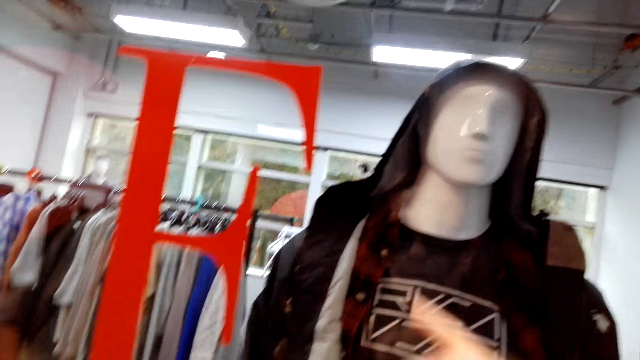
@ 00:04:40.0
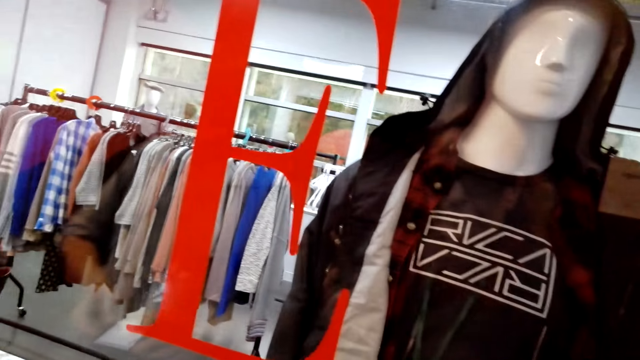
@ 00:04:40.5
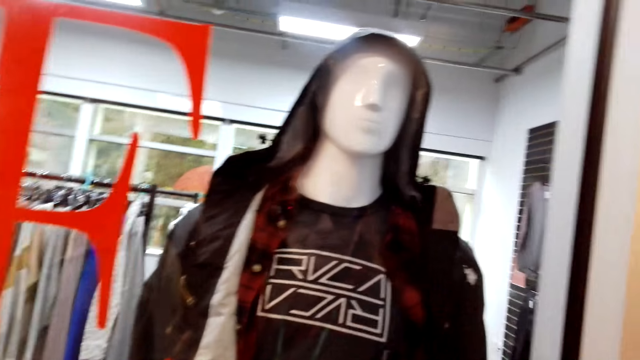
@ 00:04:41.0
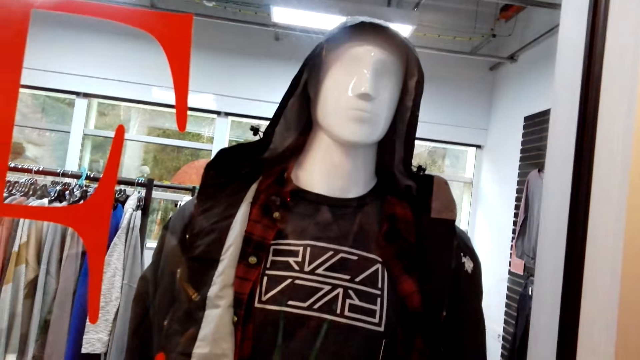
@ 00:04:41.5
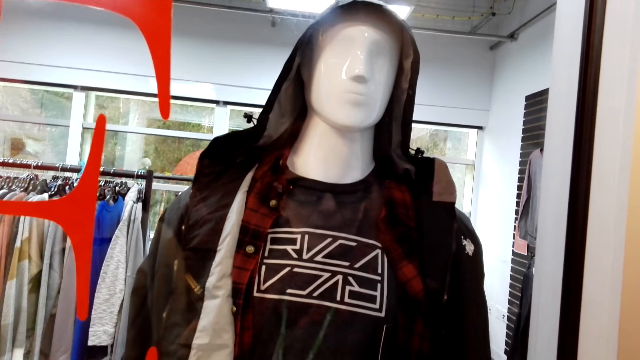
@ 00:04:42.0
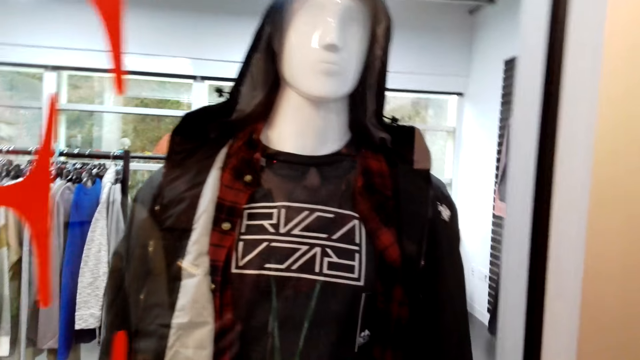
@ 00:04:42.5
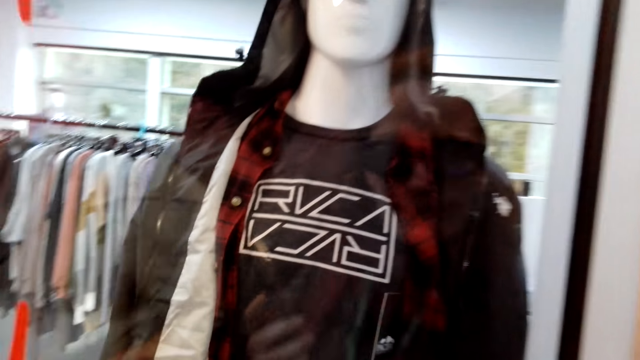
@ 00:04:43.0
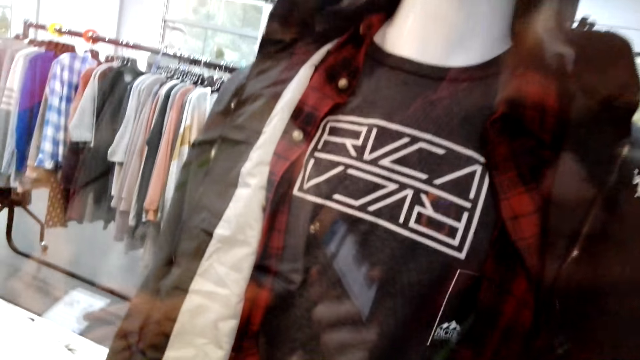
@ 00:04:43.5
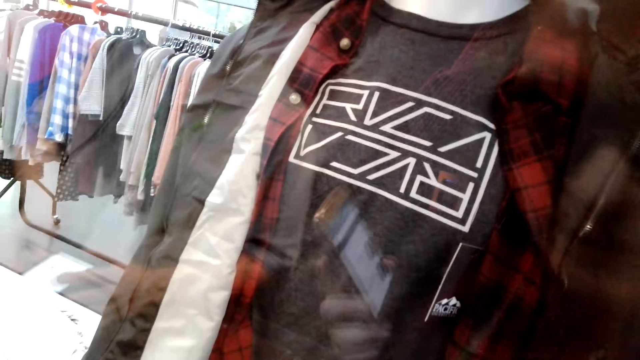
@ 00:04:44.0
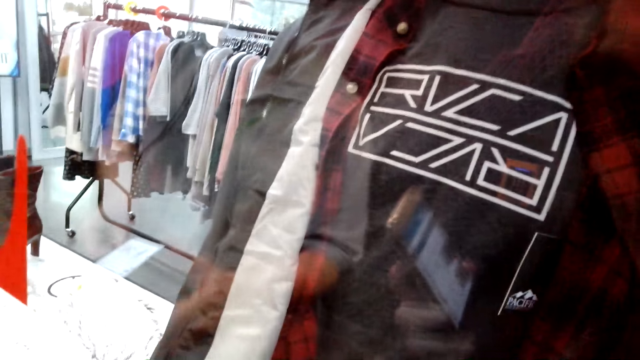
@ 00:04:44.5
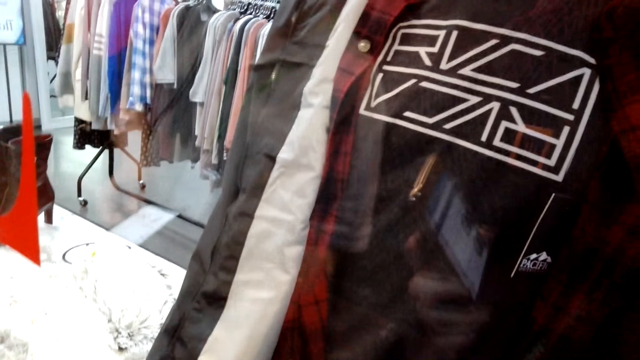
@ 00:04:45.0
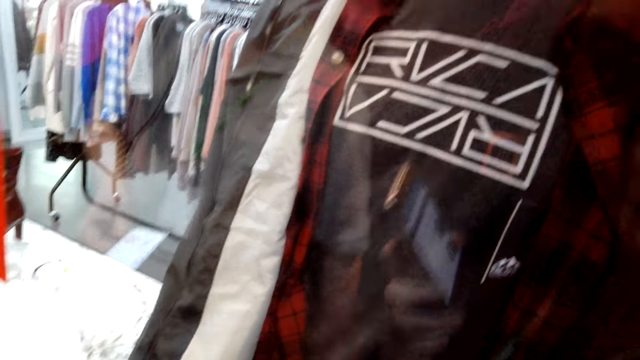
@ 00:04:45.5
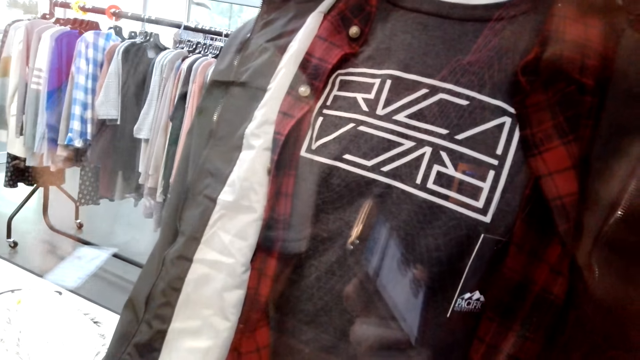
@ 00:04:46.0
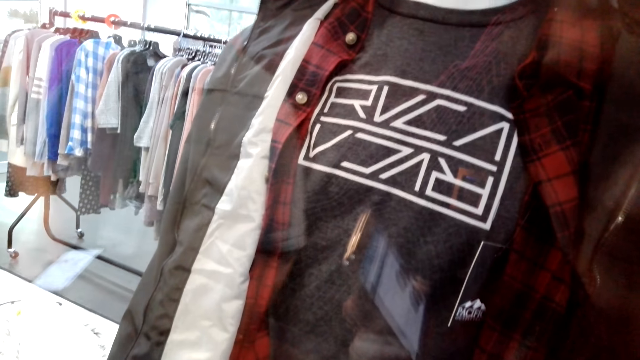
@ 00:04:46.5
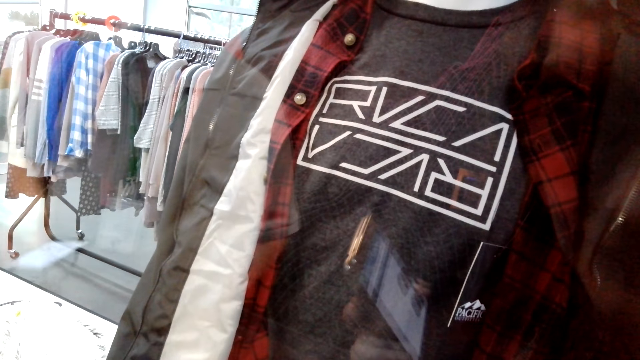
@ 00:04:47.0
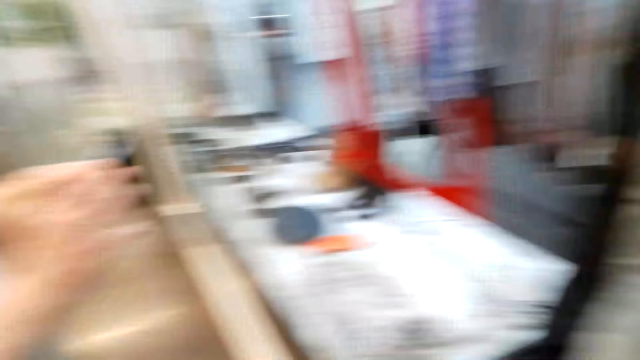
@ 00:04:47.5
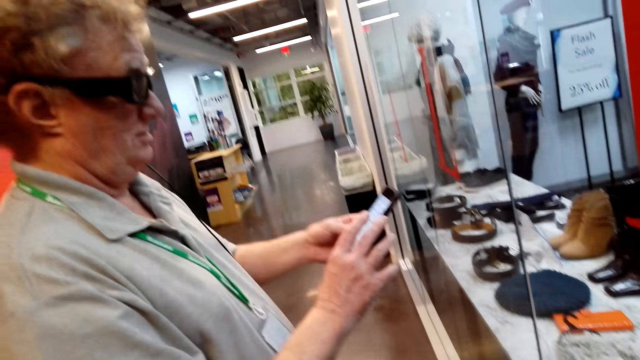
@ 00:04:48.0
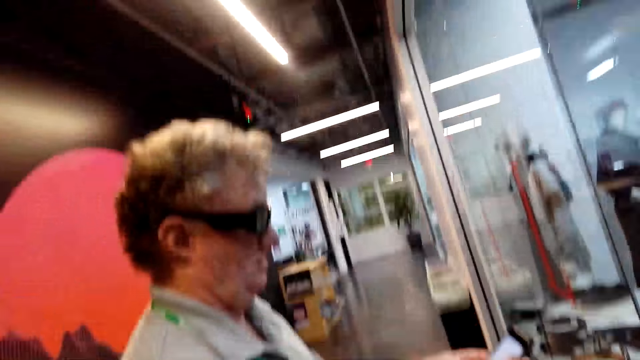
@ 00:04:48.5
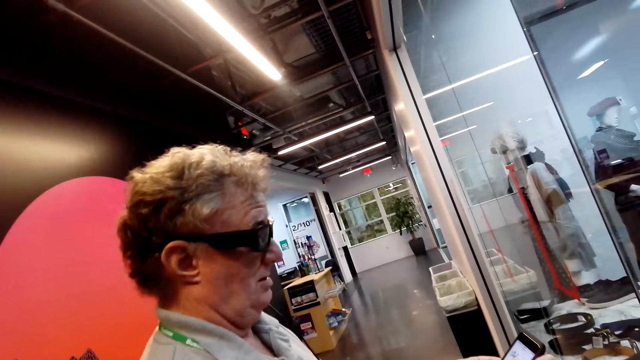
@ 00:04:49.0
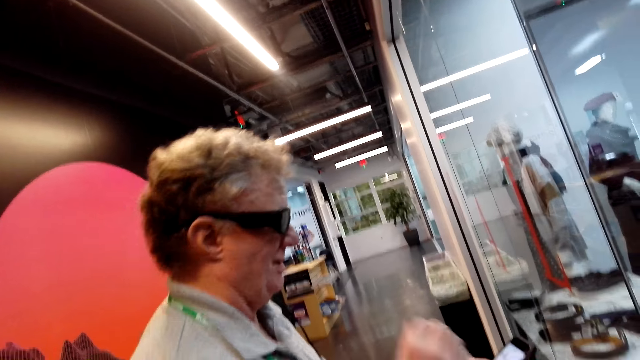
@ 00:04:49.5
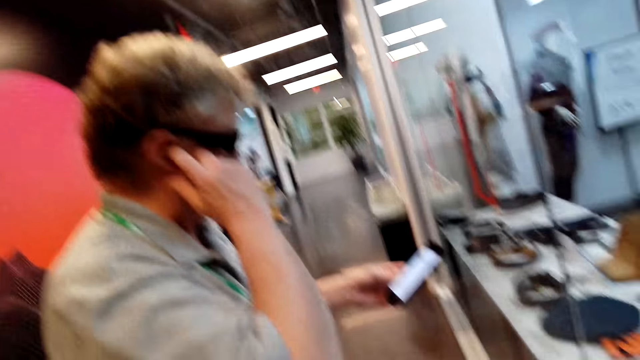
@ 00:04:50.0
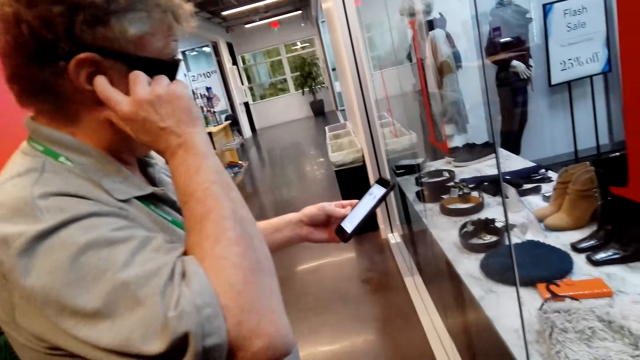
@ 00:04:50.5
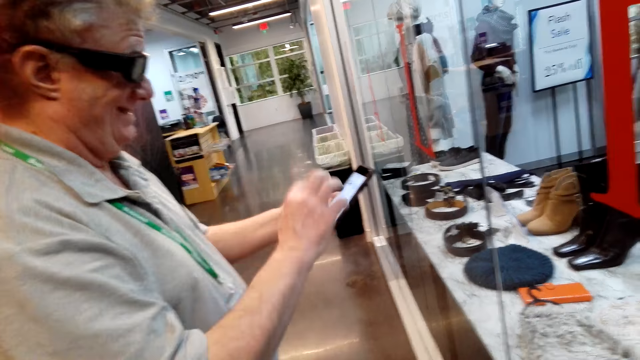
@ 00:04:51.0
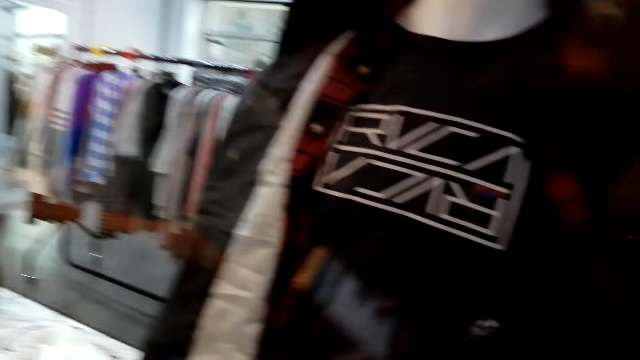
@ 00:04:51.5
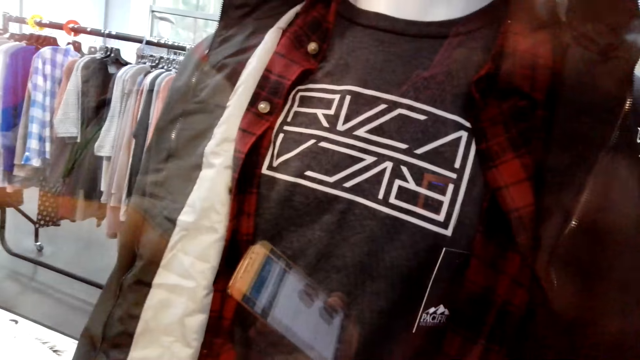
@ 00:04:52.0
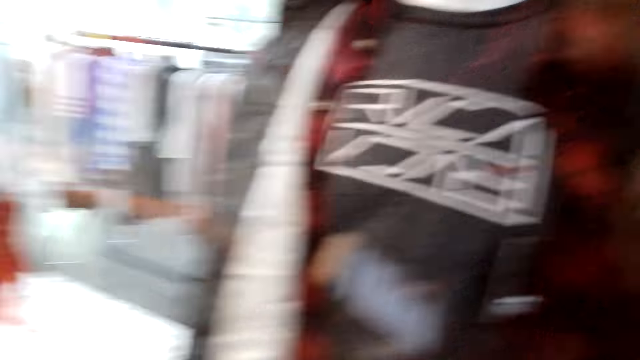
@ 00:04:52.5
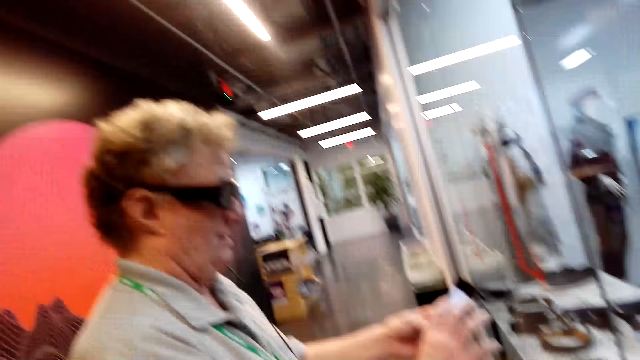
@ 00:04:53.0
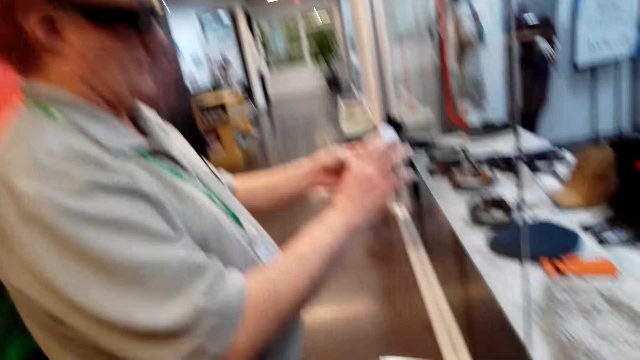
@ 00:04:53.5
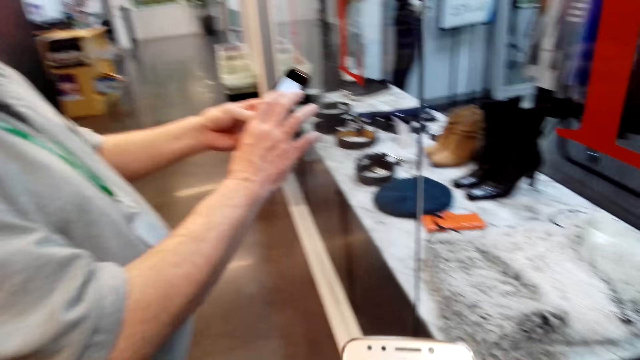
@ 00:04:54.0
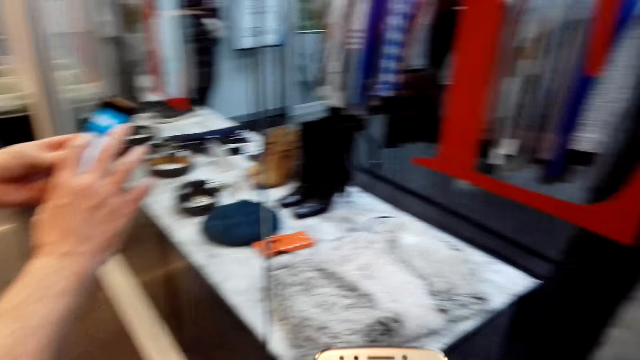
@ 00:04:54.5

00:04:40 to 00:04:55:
The camera wearer talks to a man while looking at the clothes. The man takes a photo with the phone. The man holds the phone. The camera wearer converses with the man.

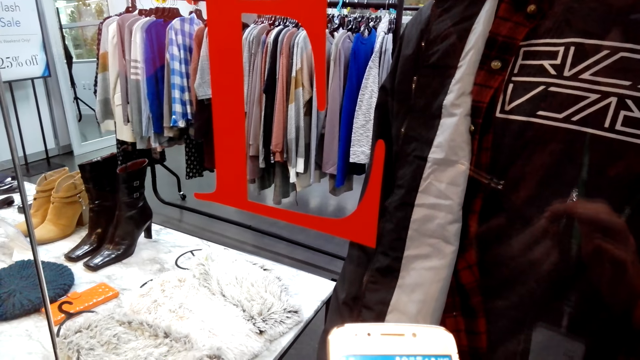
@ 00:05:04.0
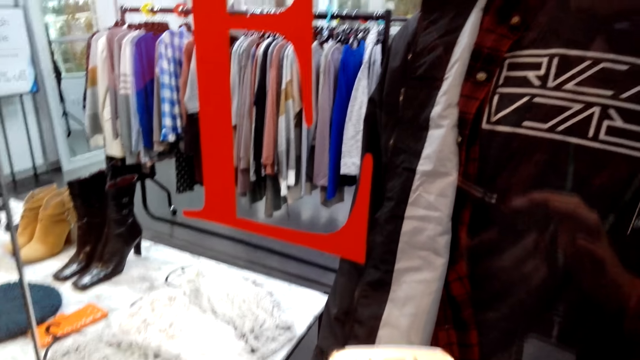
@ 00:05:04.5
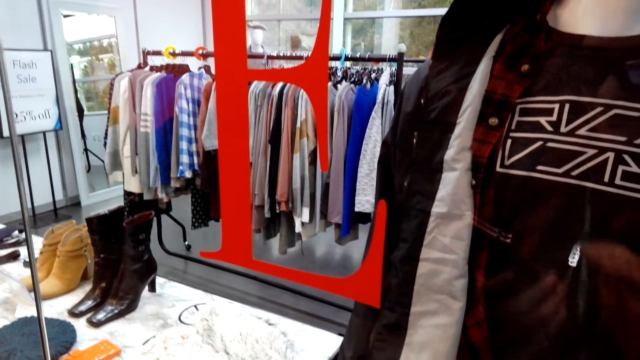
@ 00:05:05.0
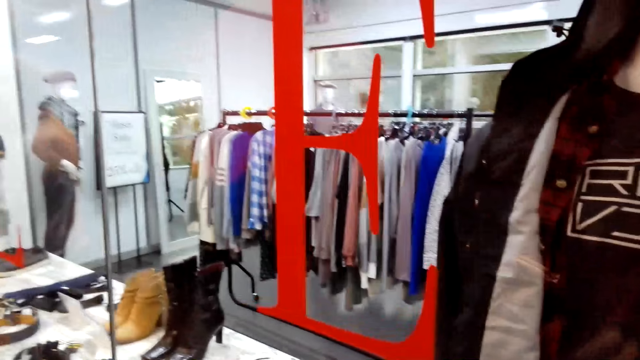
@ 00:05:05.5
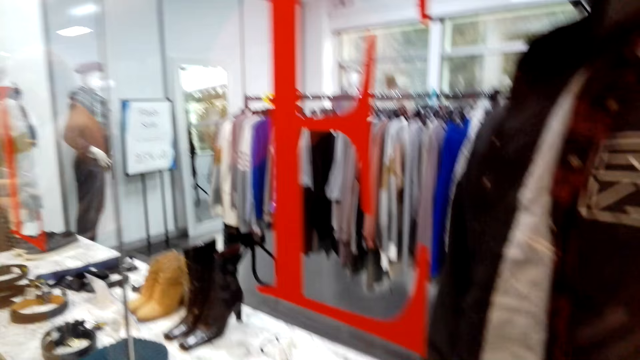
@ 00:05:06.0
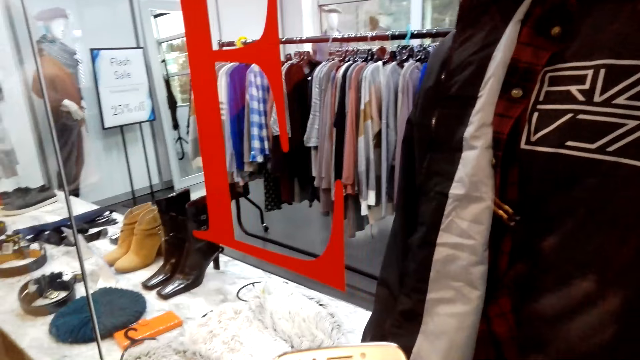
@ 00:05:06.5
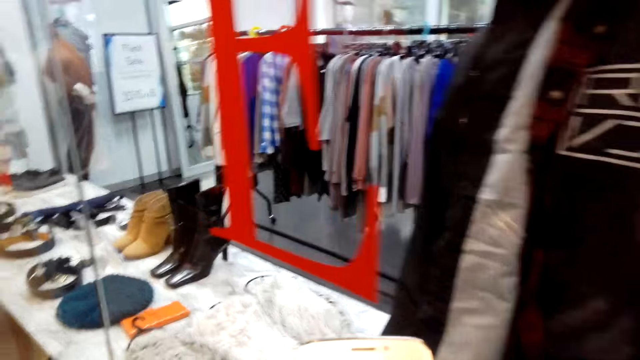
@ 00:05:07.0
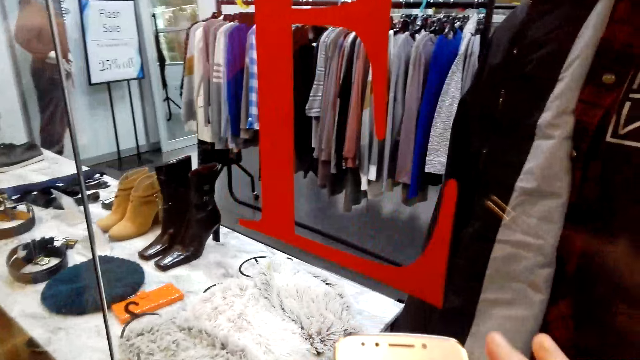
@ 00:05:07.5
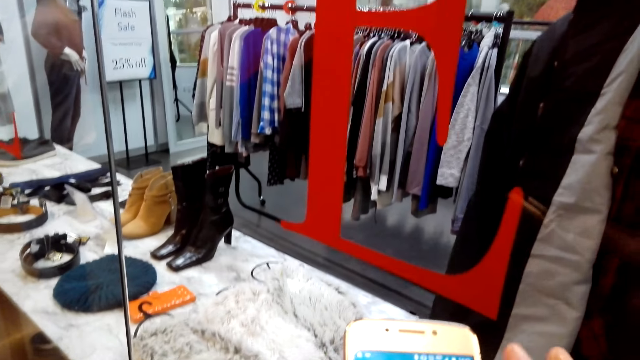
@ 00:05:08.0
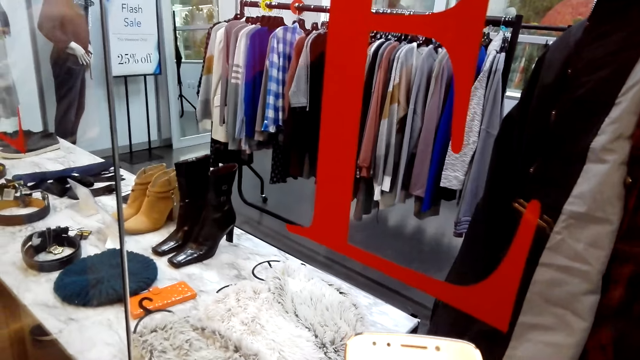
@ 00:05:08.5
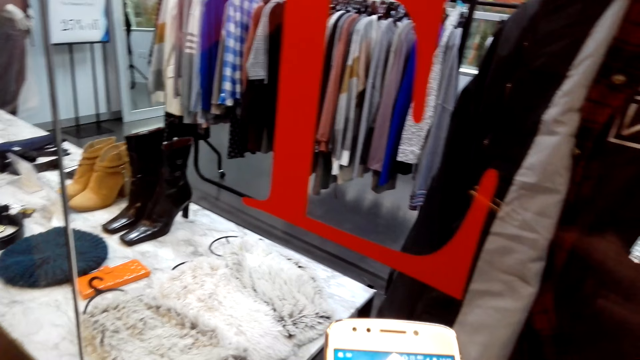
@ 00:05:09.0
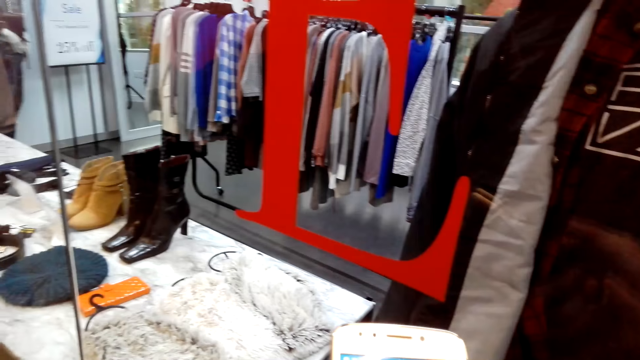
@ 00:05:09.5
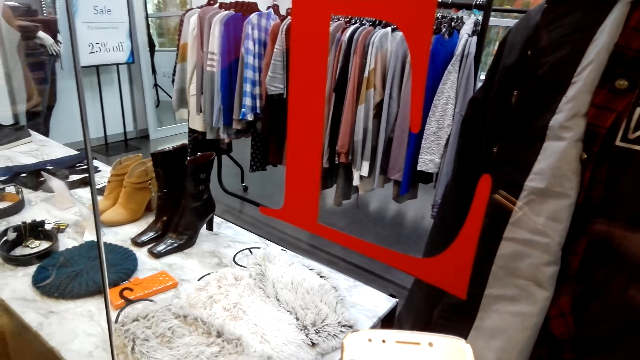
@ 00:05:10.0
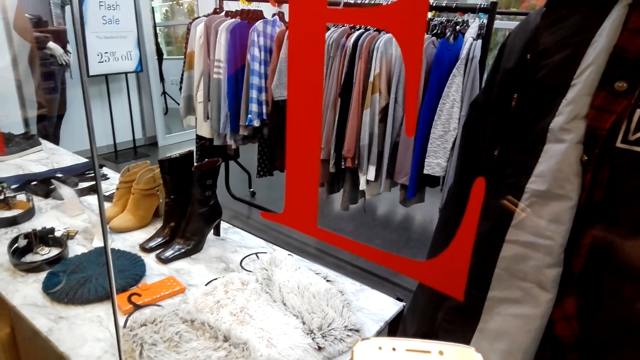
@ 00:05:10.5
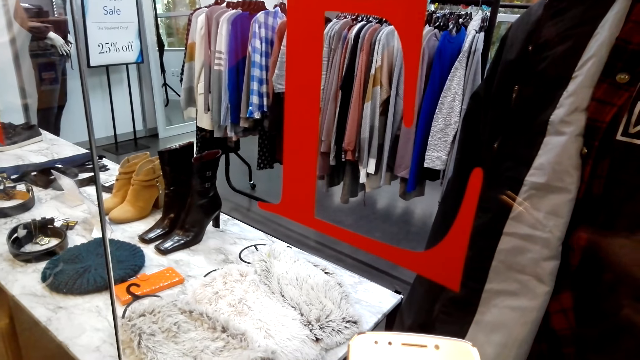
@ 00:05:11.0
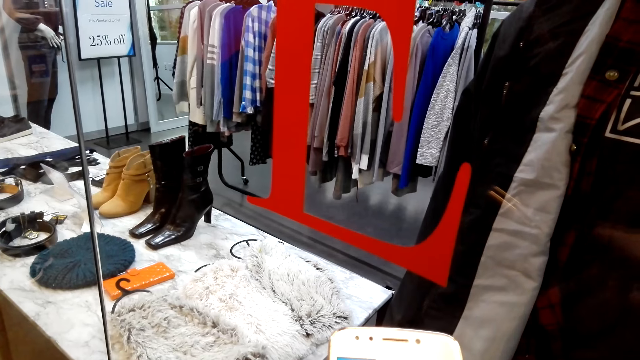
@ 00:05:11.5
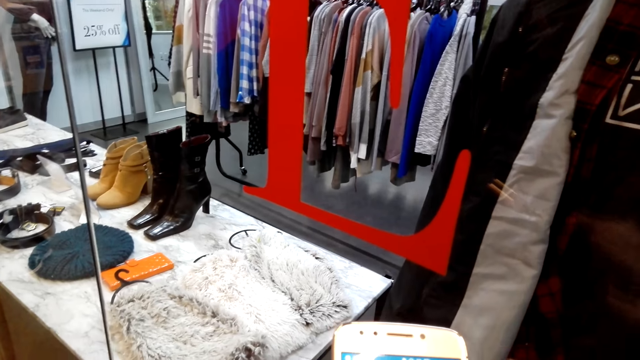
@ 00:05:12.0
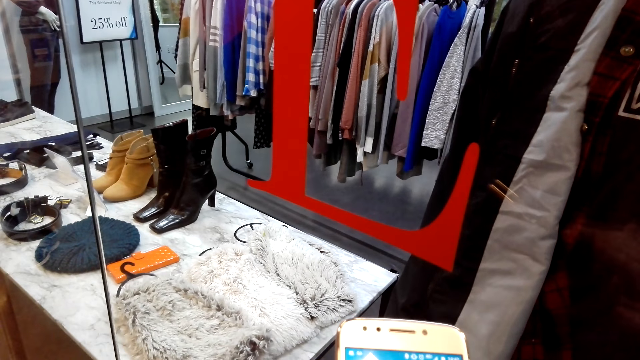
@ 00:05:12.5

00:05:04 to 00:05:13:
The camera wearer looks at the mirror display.
